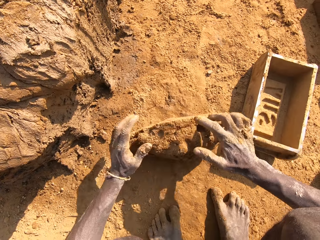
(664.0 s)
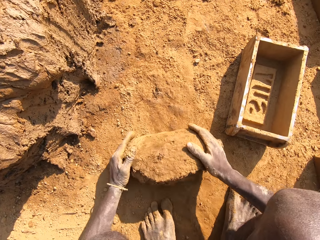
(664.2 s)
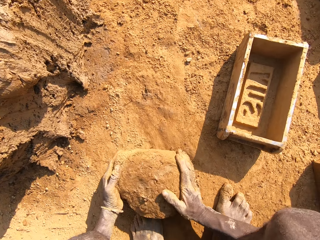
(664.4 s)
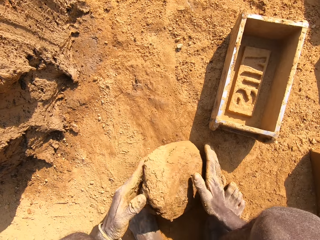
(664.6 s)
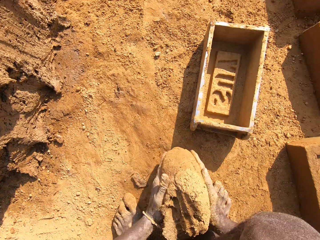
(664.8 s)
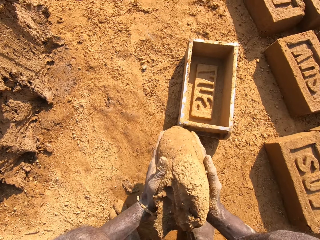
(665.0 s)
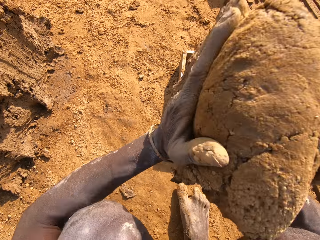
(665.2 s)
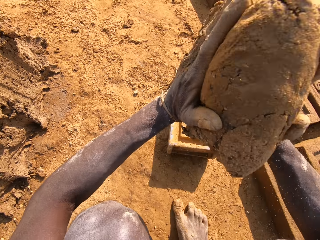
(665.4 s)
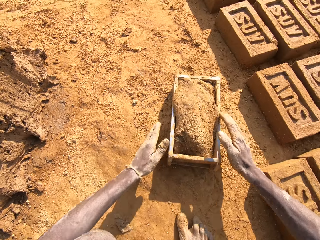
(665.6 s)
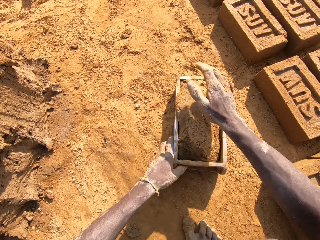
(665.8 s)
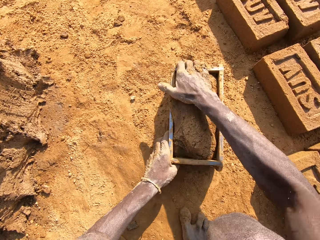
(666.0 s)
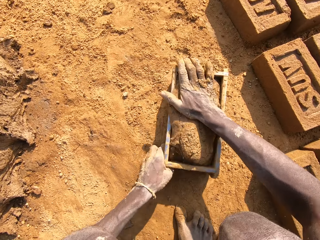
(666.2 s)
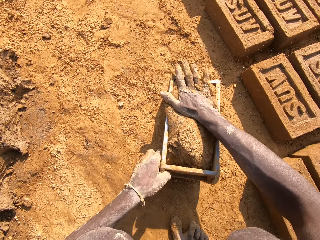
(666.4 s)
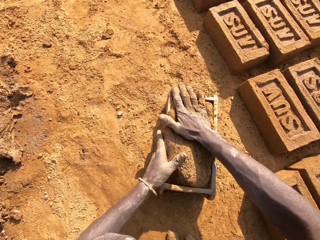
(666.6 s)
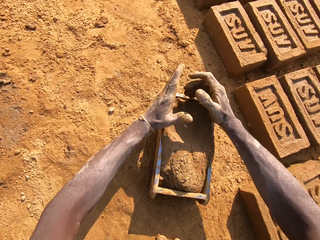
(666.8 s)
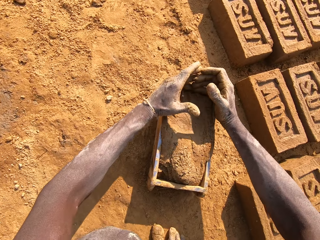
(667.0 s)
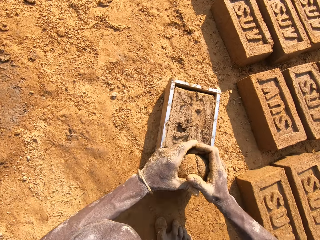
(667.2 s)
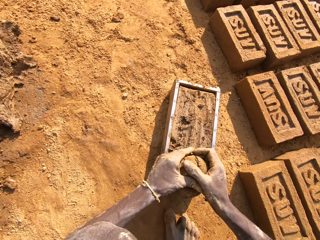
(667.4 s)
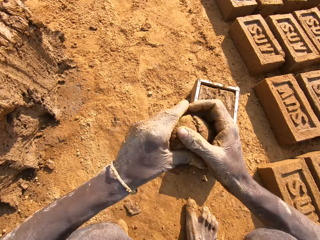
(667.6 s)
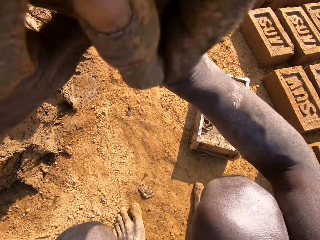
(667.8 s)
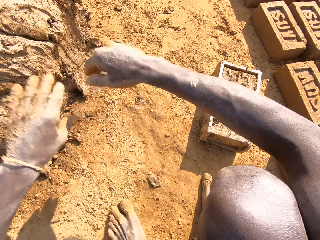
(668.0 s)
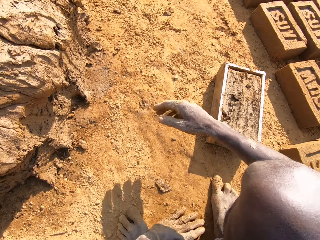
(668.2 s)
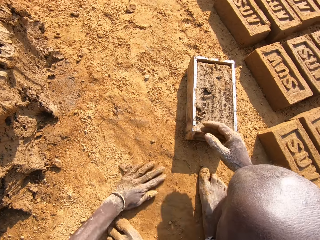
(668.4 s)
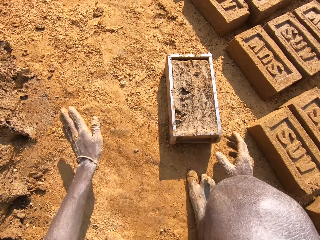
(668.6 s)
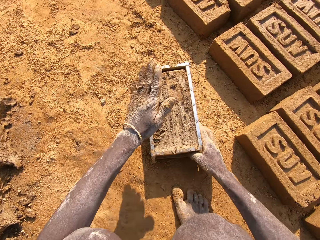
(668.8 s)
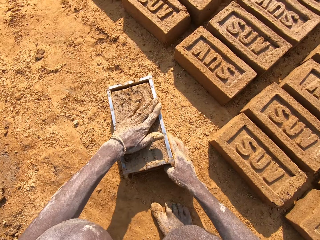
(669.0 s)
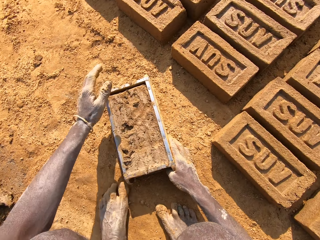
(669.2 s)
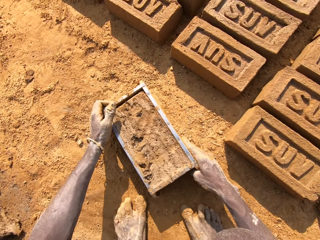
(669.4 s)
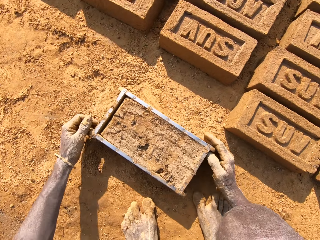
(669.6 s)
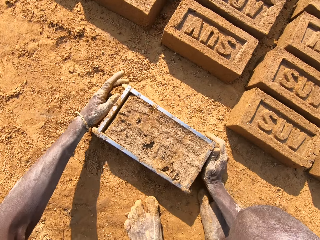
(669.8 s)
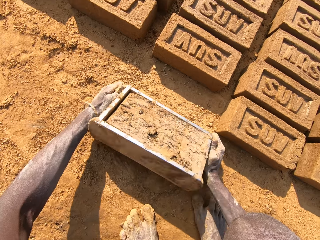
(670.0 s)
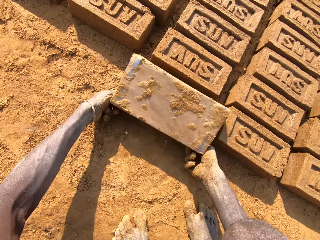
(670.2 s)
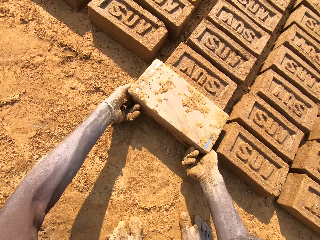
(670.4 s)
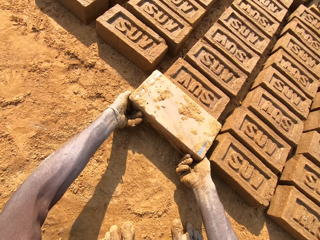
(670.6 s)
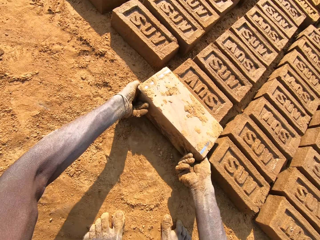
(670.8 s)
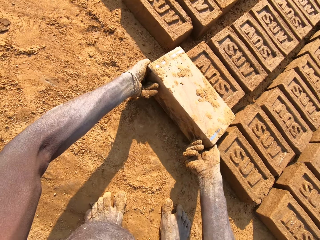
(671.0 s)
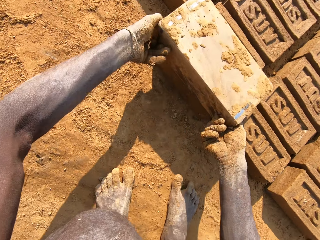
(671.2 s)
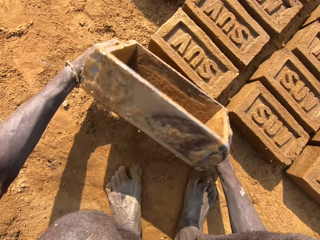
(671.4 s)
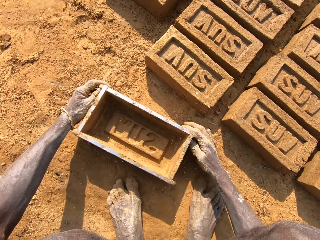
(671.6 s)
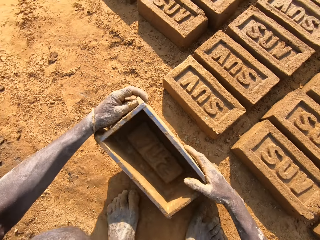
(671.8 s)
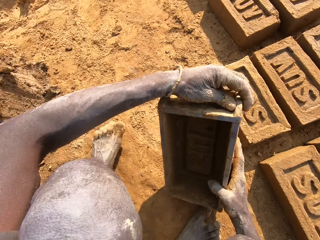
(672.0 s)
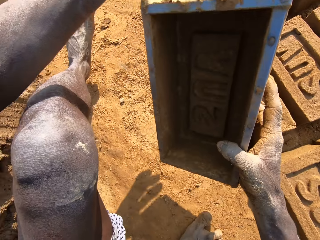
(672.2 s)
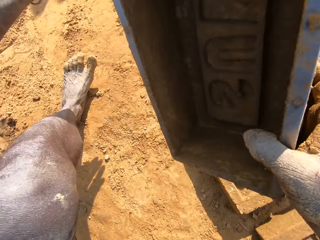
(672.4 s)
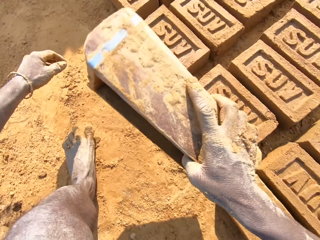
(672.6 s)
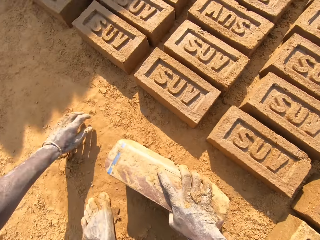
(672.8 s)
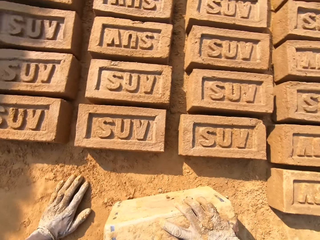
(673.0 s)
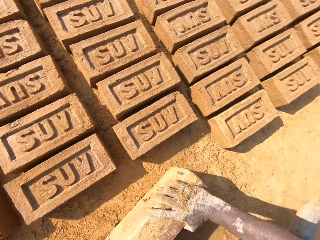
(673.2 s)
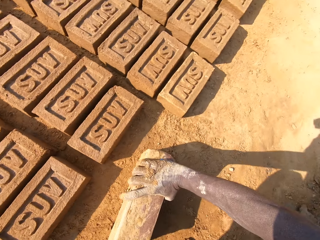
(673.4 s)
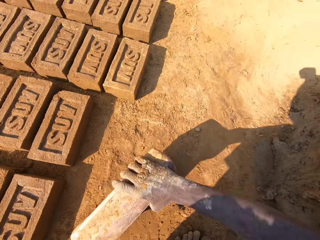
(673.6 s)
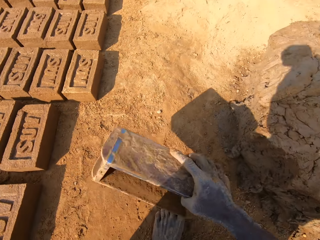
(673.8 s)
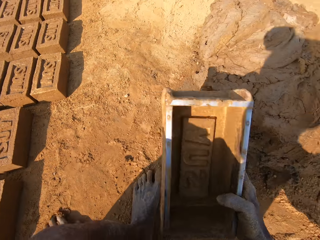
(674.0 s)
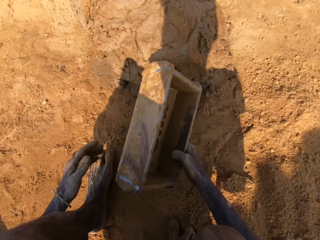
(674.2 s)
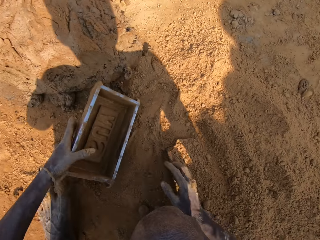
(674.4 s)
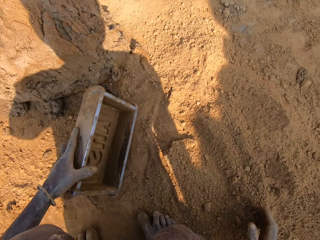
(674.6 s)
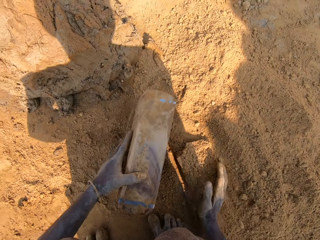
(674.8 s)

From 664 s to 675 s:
The camera wearer puts clay in the brick mold. They cut the clay. They remove a piece of mud from something. They put the clay on the heap of clay. They pick up the brick mold on the ground. They remove the mud from something. They put a brick on the ground. They turn around.

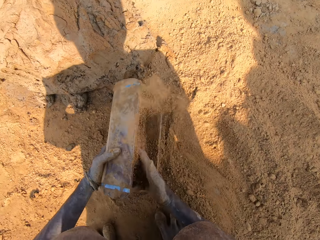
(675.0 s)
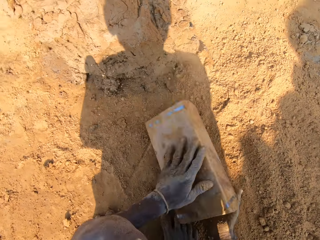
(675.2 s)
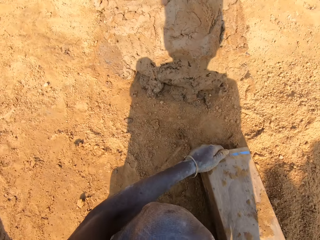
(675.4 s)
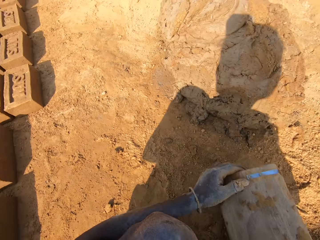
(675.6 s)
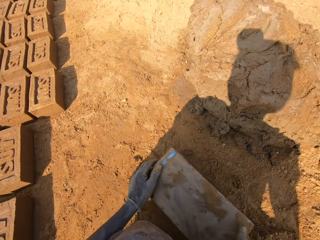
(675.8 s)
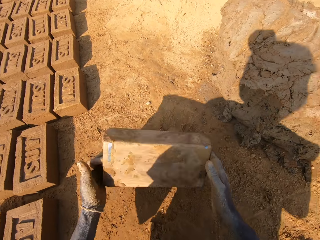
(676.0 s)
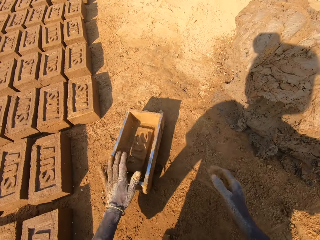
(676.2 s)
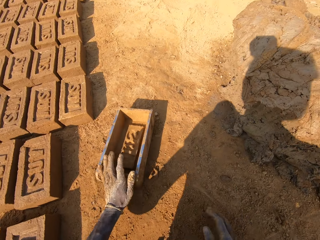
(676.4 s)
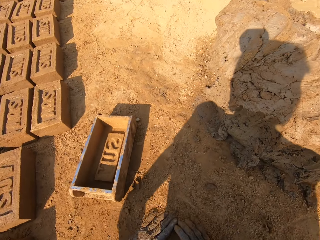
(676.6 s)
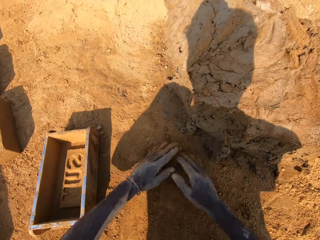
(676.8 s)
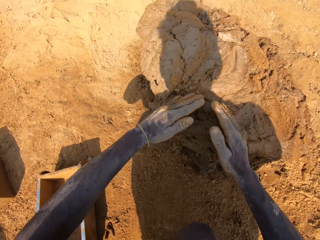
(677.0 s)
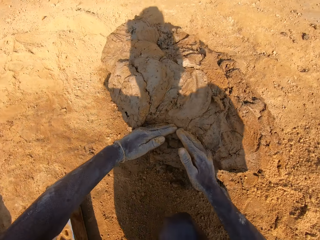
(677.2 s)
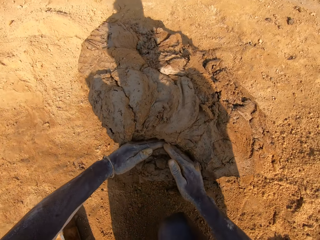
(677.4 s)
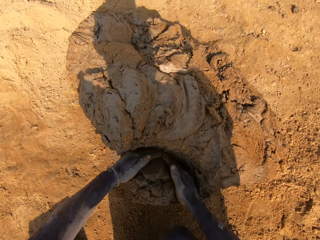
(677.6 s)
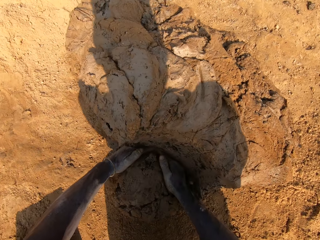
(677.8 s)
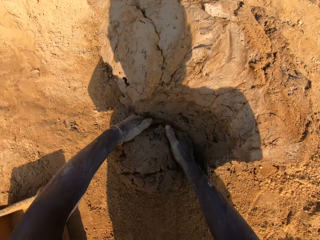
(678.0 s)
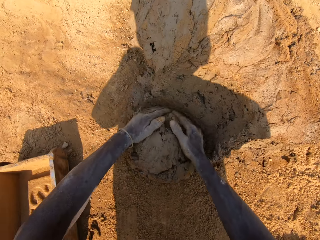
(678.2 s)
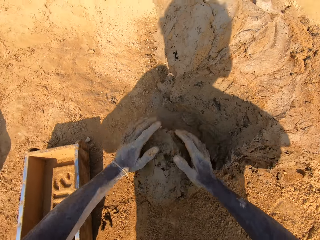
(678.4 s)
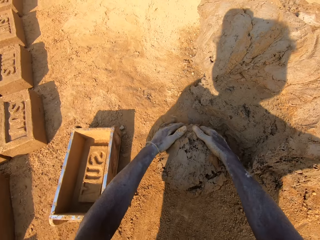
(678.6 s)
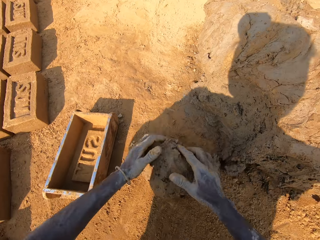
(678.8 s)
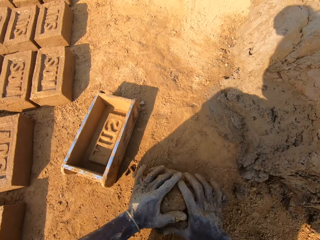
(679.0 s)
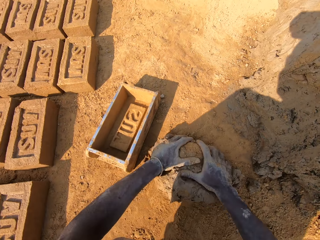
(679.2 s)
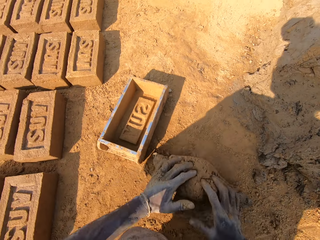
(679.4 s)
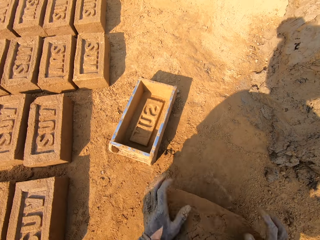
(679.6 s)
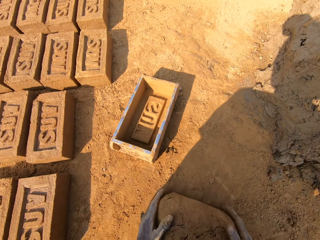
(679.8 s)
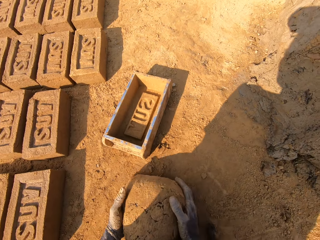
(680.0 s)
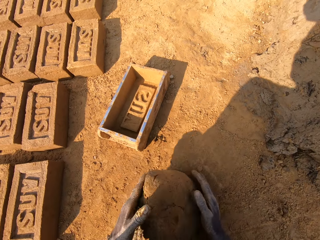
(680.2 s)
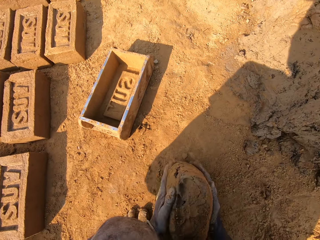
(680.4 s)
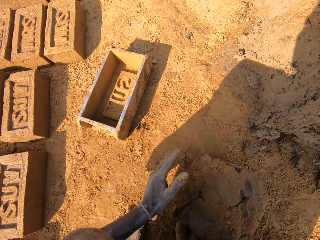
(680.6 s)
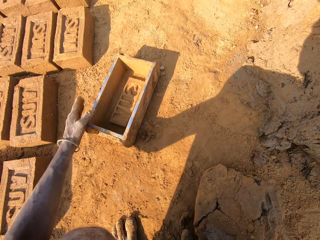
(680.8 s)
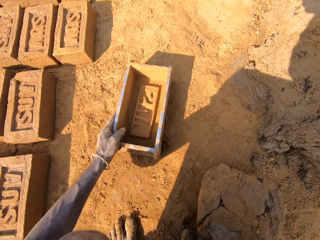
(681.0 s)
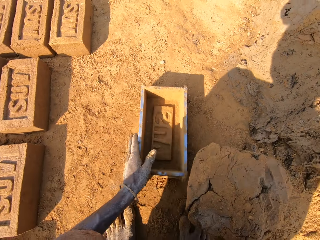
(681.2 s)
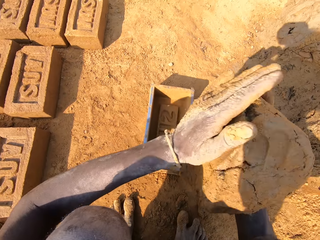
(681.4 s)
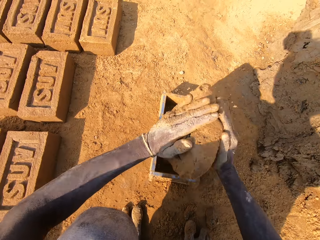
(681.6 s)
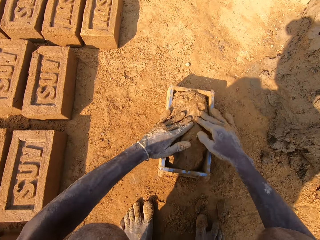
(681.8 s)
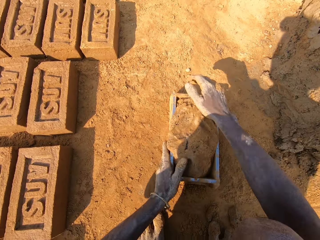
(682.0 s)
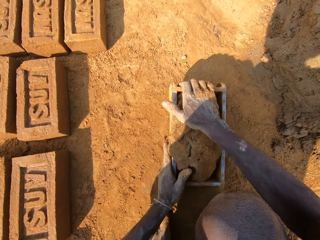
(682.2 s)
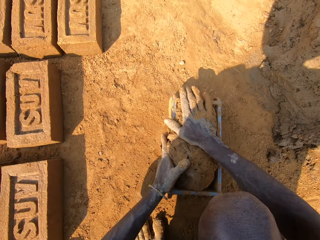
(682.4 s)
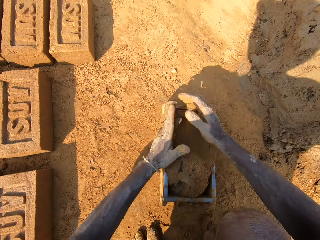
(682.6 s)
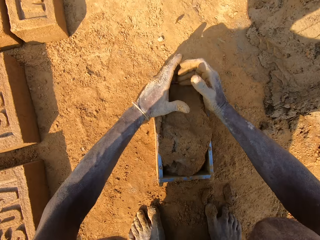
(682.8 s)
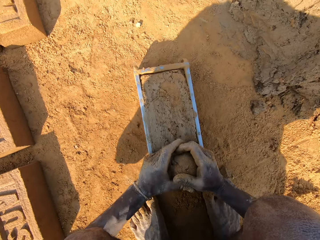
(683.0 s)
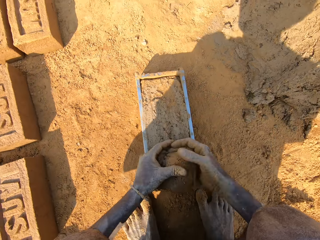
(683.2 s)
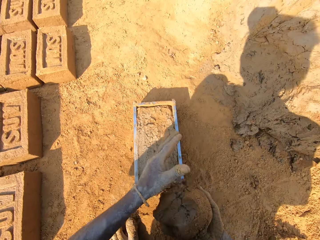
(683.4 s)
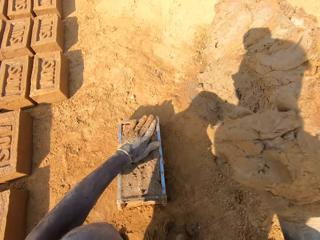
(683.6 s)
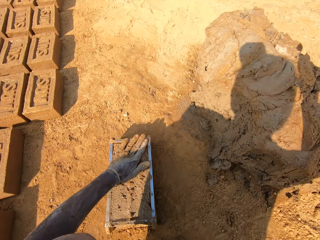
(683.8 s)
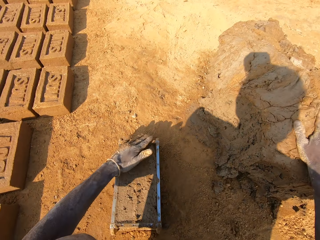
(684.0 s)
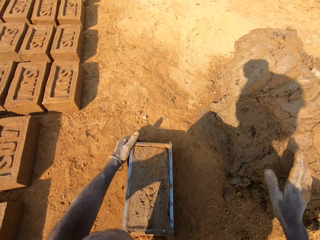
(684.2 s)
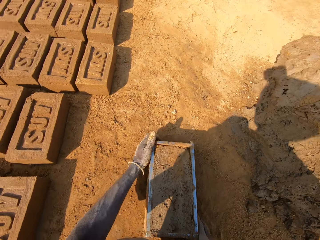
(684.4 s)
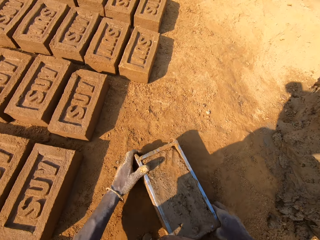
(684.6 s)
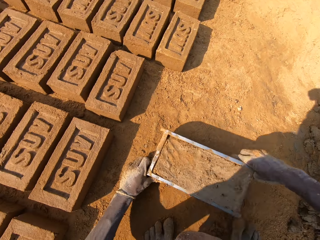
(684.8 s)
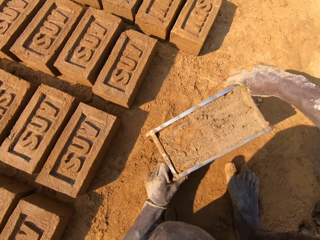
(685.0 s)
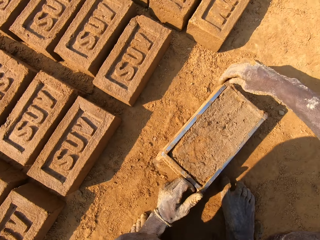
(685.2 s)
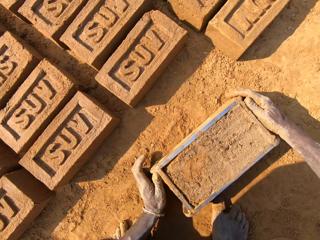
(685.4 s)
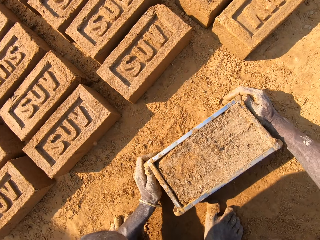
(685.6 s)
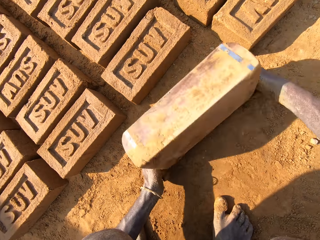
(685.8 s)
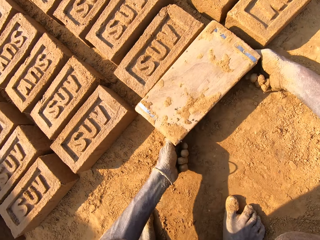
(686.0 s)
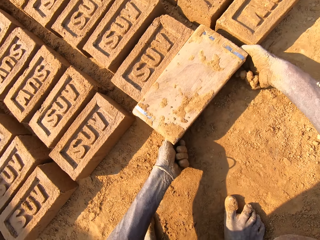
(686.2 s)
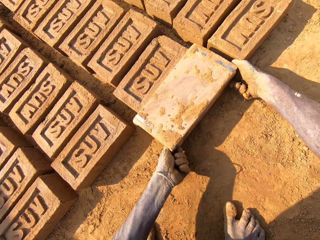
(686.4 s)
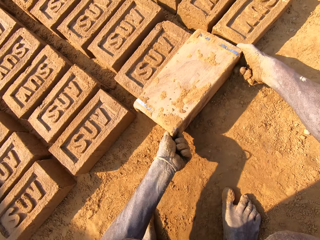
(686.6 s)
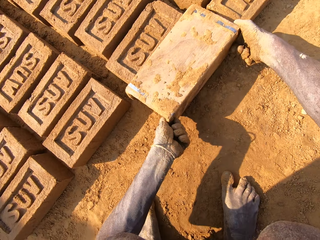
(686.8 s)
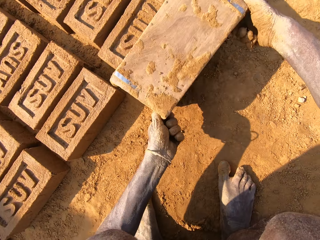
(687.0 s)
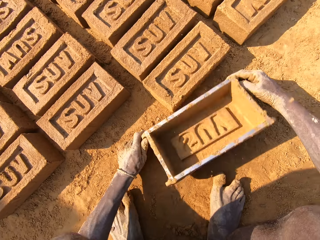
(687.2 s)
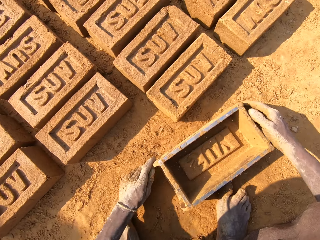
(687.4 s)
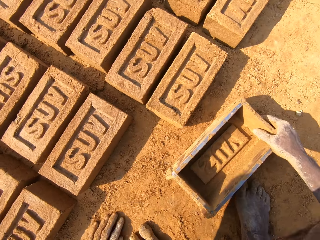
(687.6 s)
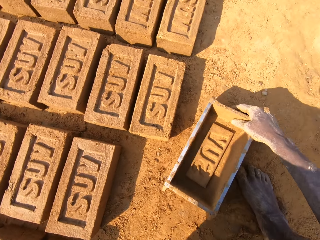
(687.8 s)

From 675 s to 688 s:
The camera wearer puts sand in the brick mold. They dust something with soil. They pour the sand on the ground. They cut a piece of mud. They roll the mud on the ground. They mold clay on the ground. They put the clay in the brick mold. They cut the clay. They remove a piece of mud from something. They put the clay on the heap of clay. They pick up the brick mold on the ground. They put a brick on the ground. They remove the mud from something.
